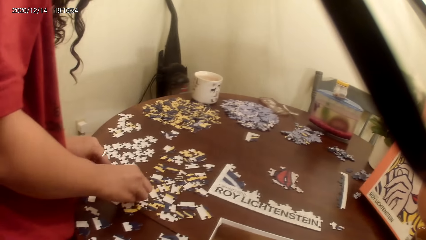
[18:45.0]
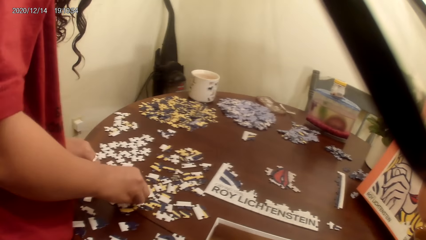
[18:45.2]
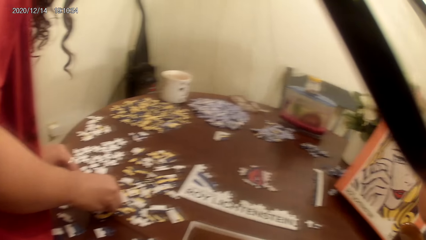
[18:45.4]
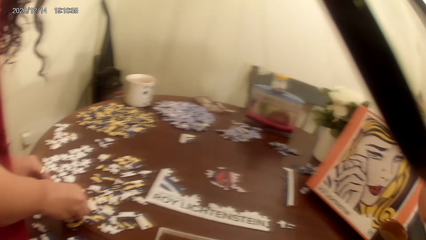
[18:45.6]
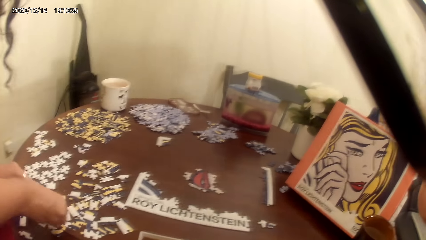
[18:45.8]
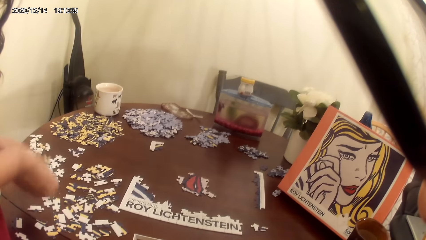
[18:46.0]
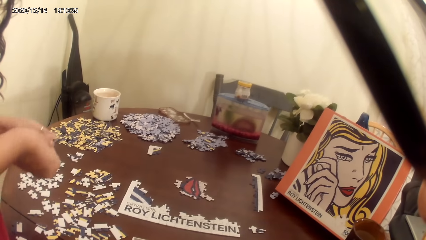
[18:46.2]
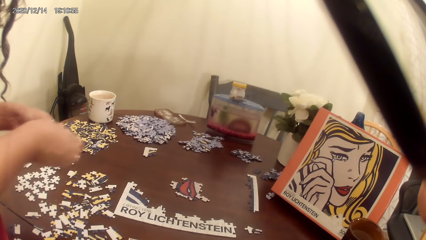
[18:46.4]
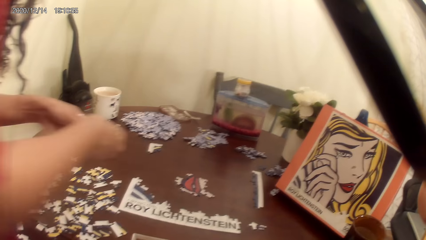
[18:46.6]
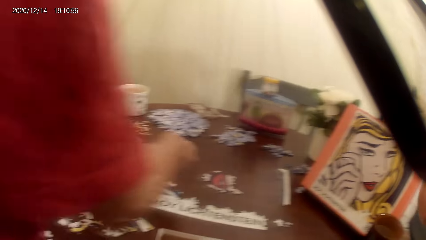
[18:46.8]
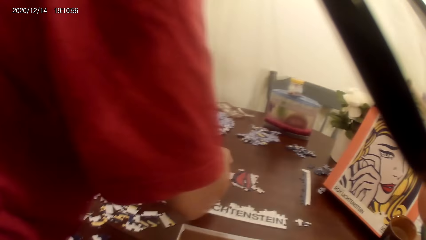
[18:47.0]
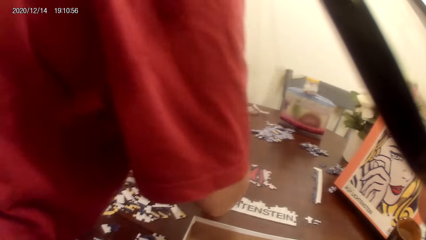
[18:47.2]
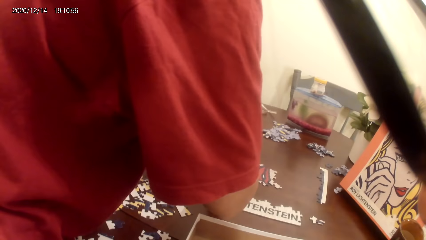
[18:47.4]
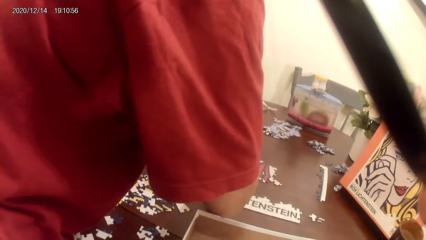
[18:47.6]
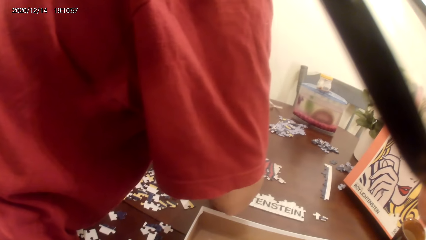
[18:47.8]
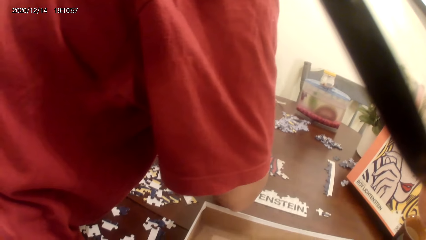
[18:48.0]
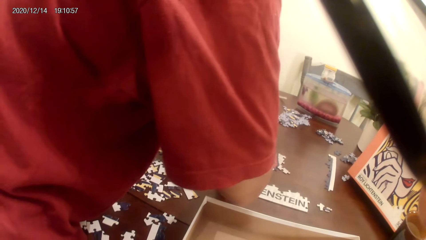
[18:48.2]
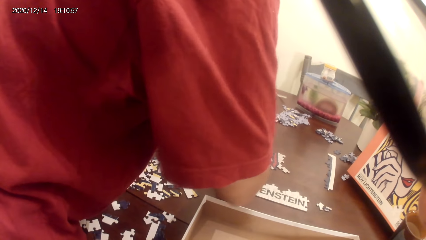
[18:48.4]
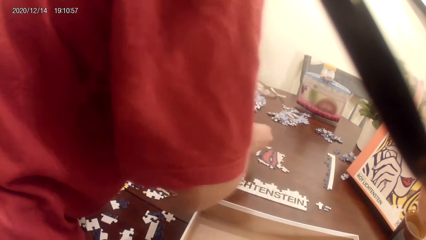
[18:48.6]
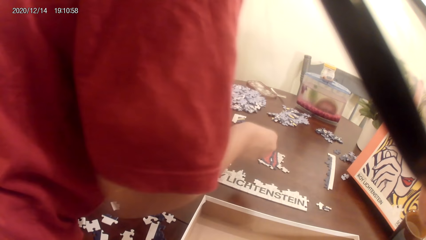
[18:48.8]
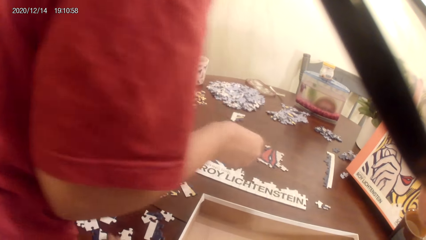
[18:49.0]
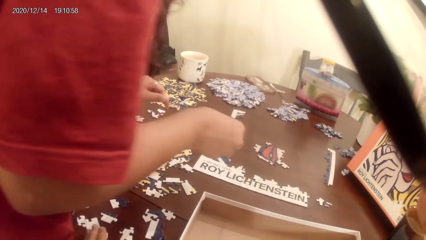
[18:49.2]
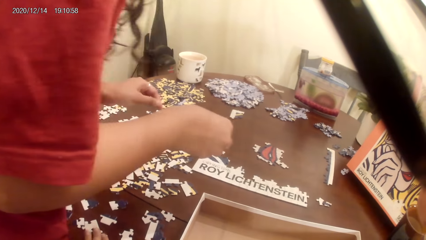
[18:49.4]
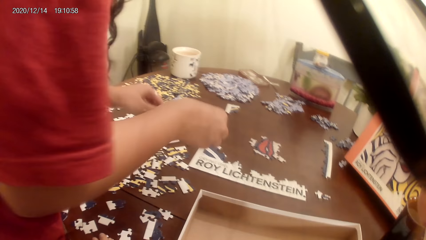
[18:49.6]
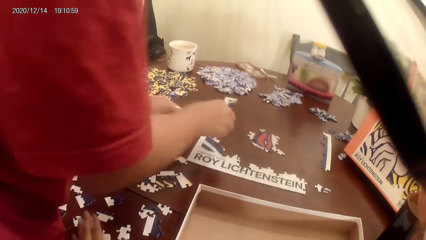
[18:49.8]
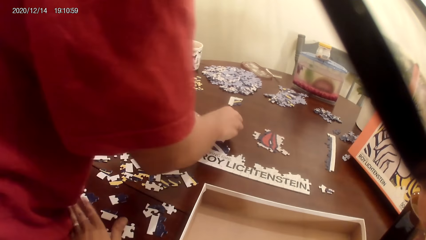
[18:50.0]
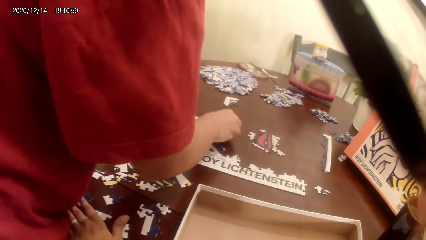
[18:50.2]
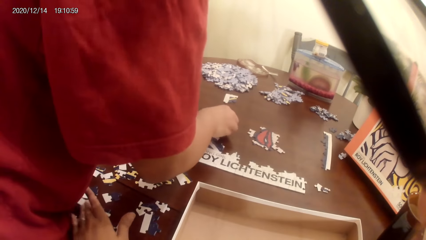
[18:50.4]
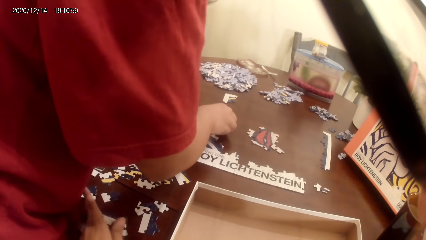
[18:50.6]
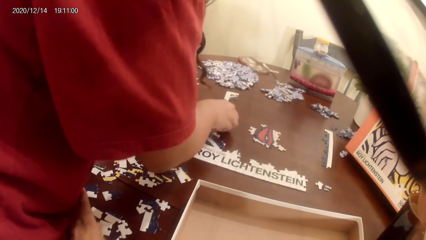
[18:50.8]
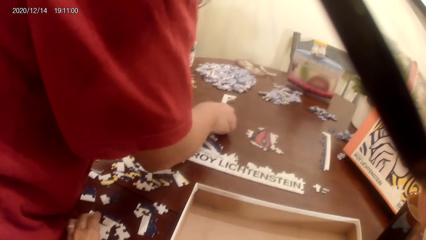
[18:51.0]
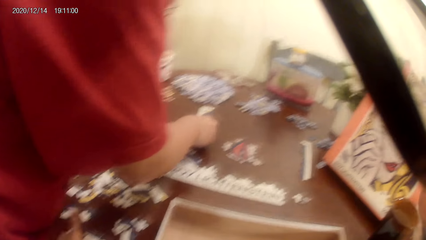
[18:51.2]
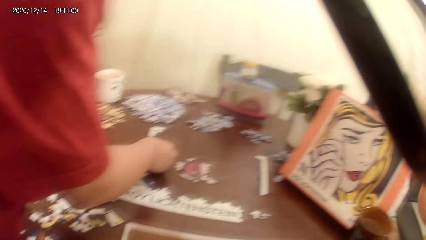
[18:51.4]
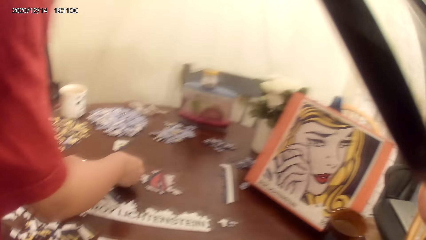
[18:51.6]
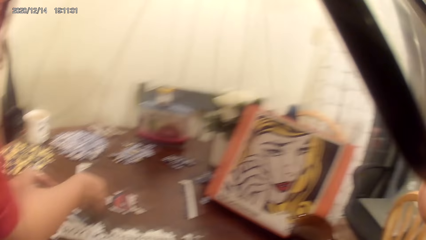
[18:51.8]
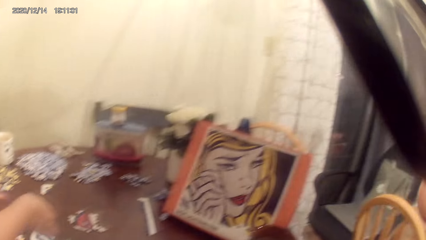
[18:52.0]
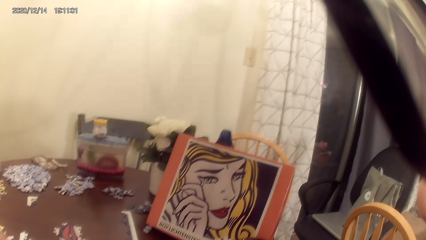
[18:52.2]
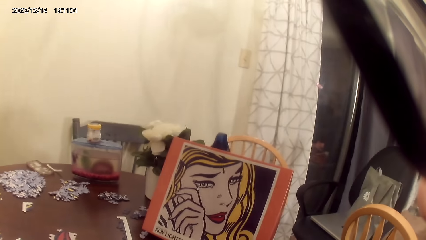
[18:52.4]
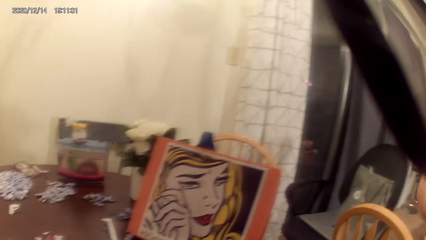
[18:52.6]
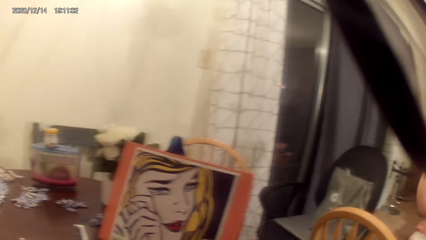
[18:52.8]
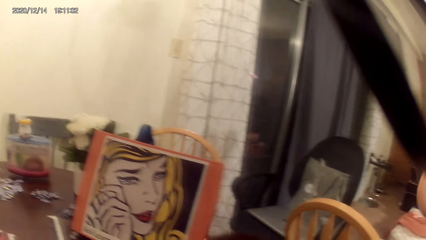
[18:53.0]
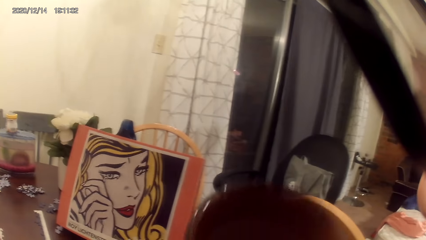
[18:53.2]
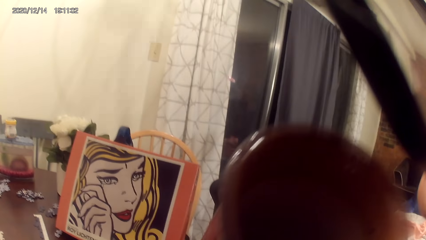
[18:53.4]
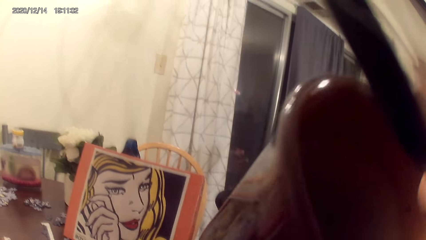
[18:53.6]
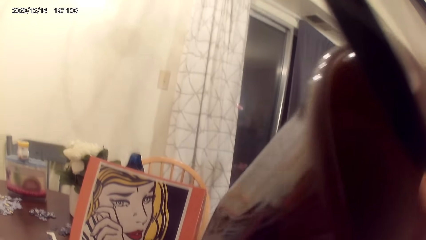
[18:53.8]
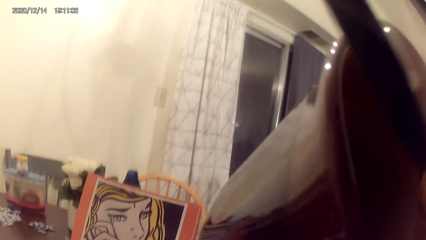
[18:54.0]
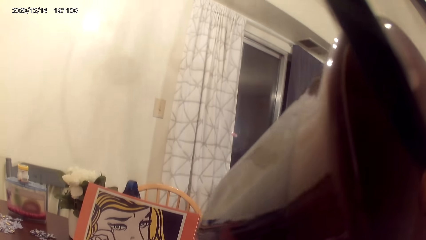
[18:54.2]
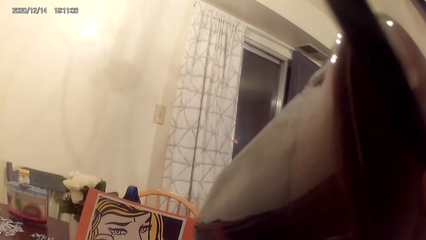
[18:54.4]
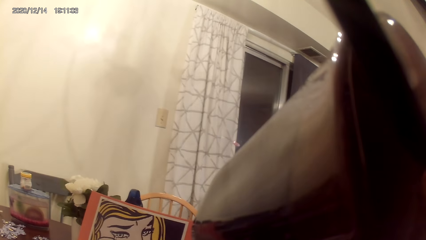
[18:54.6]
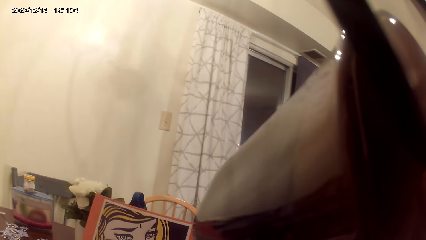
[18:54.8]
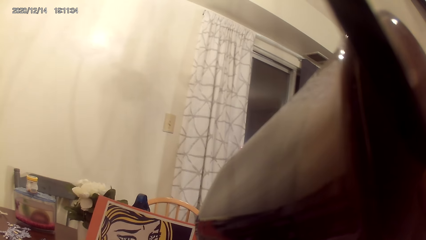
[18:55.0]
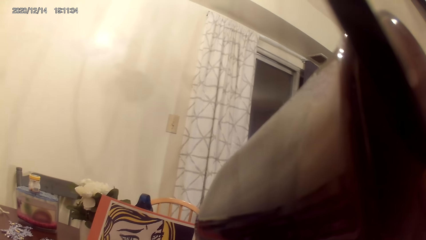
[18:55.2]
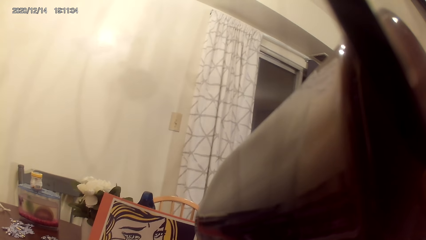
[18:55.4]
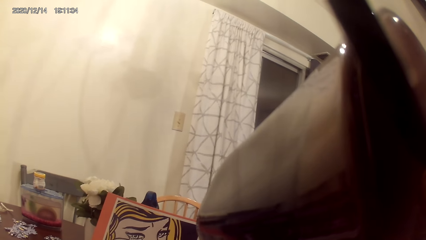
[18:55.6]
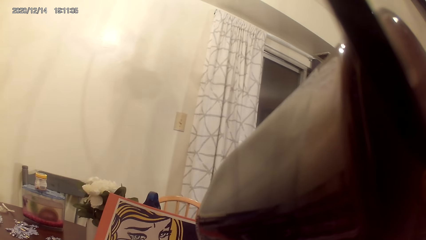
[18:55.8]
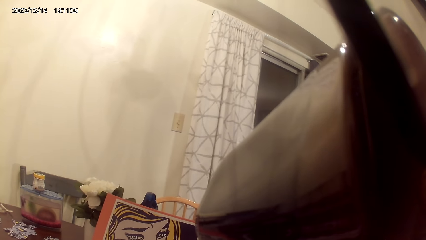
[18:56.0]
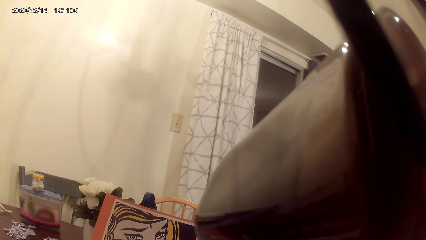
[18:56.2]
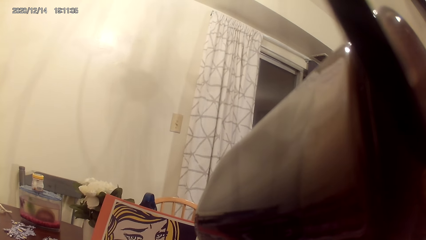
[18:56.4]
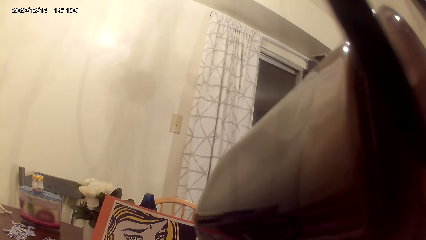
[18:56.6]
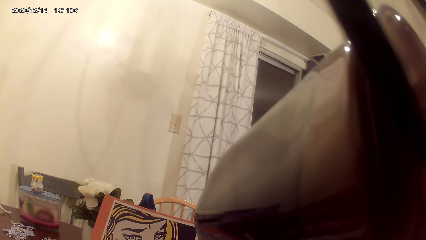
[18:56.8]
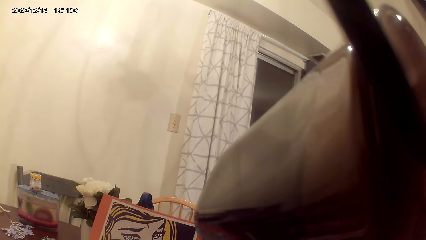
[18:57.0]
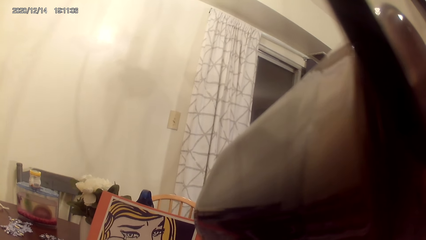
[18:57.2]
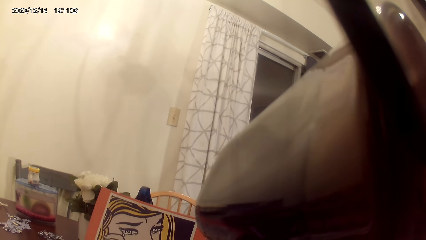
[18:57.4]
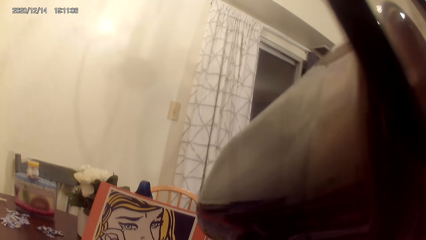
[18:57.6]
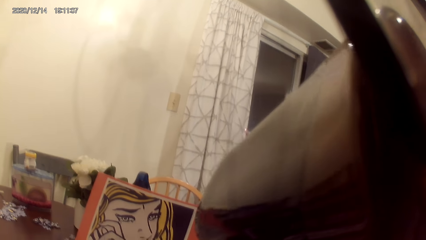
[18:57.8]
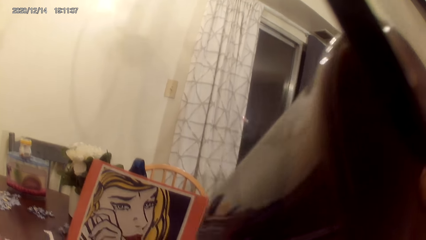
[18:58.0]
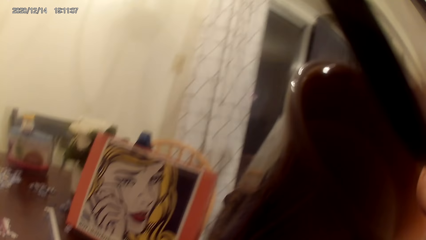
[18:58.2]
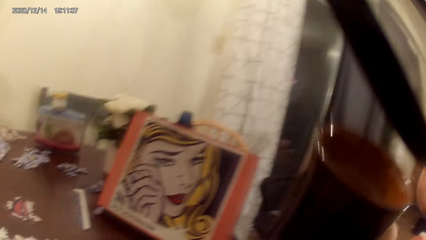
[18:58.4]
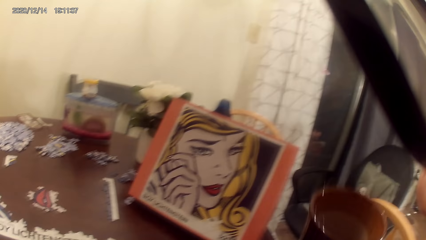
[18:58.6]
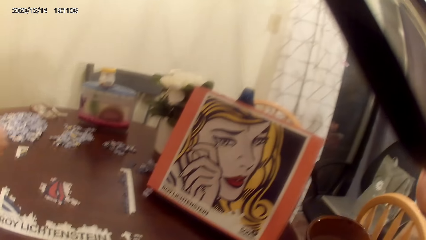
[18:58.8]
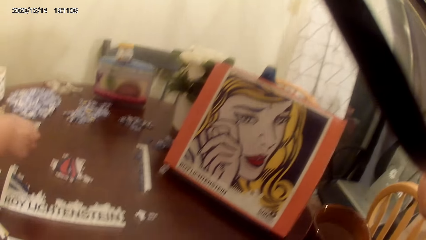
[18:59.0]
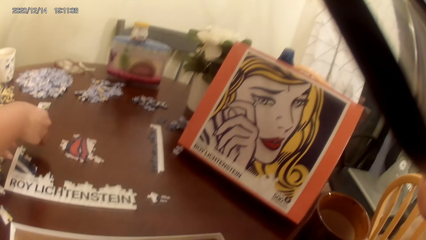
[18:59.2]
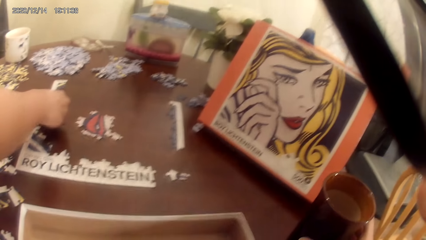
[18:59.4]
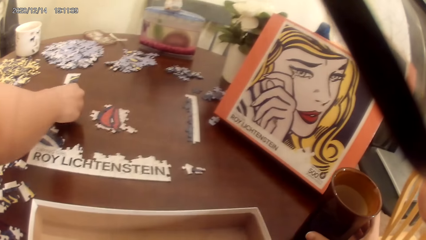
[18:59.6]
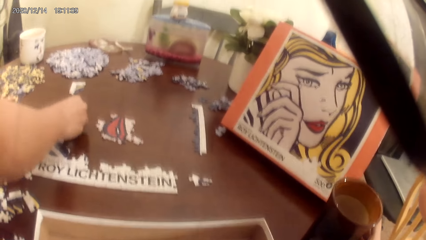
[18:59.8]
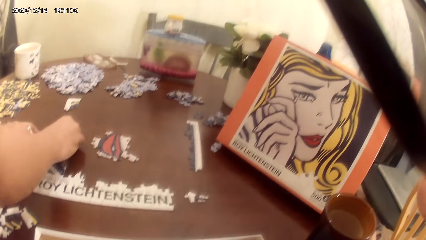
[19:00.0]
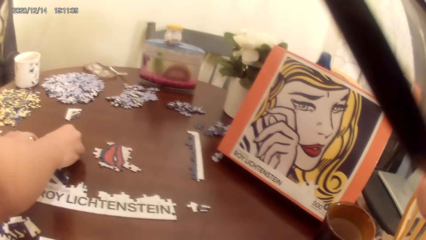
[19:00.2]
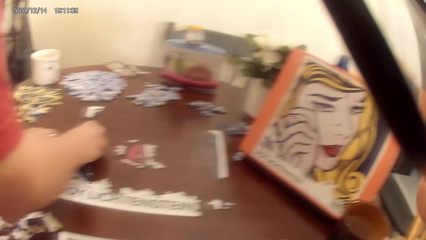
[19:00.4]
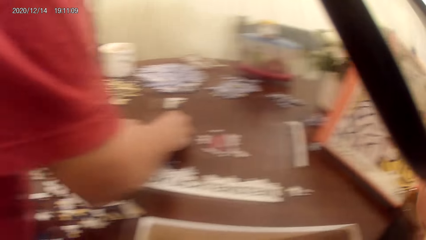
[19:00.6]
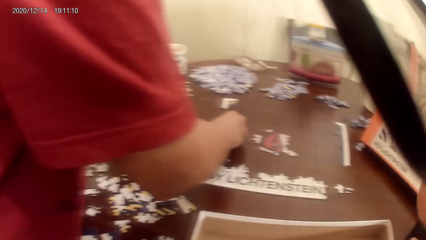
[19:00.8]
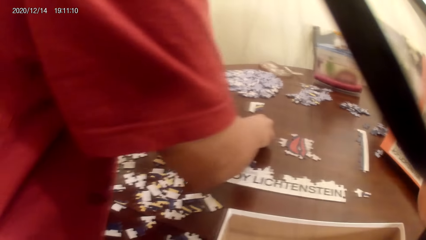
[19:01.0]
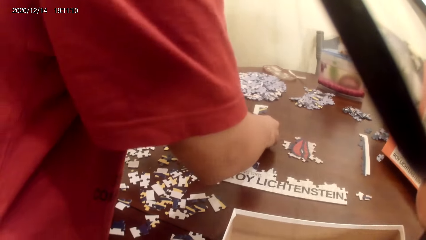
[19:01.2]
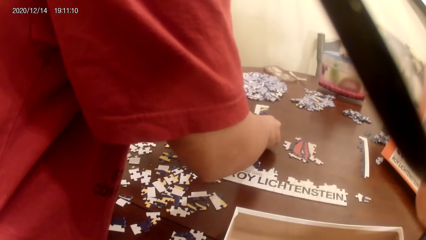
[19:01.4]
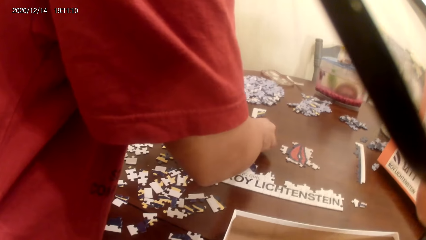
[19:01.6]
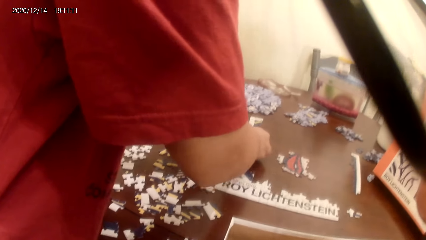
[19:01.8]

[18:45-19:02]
A person picks the cards on the cardboard. The camera wearer drinks tea. They take a cup of tea. They put down the cup of tea.
